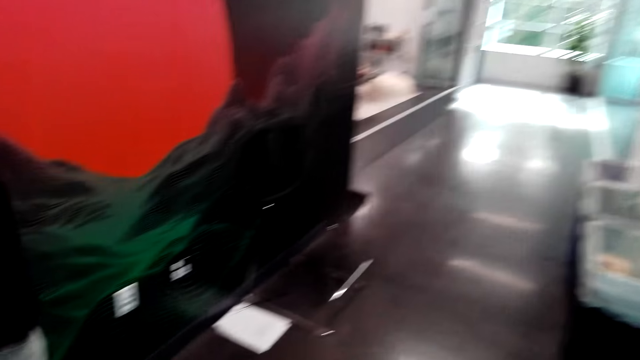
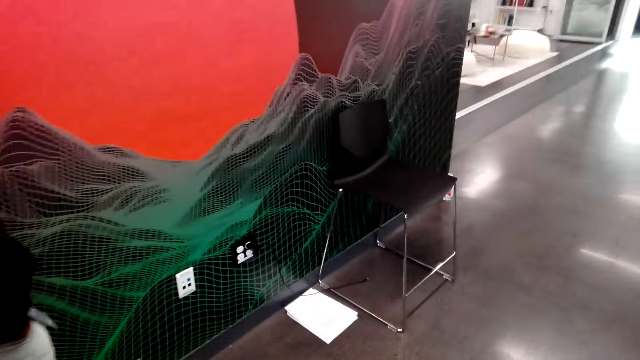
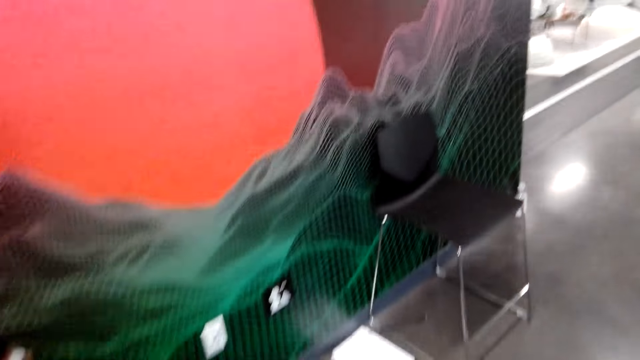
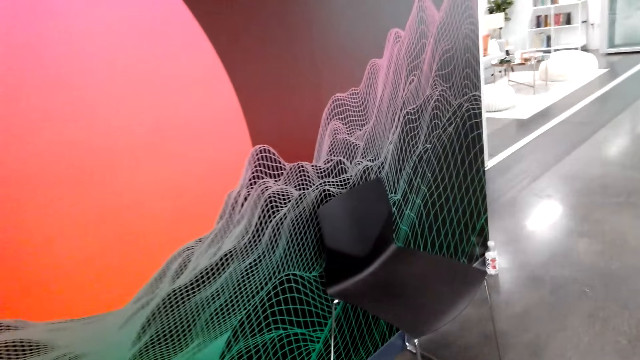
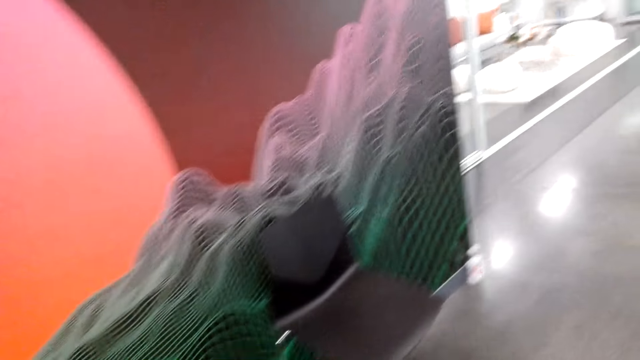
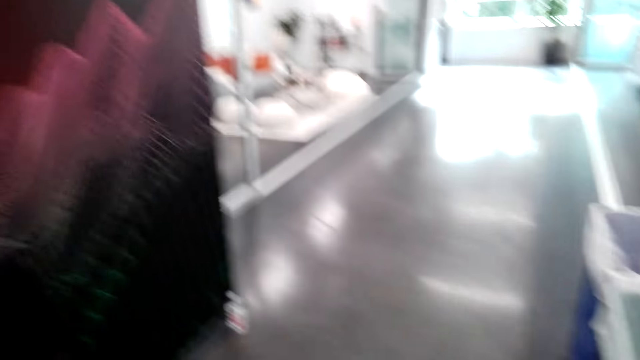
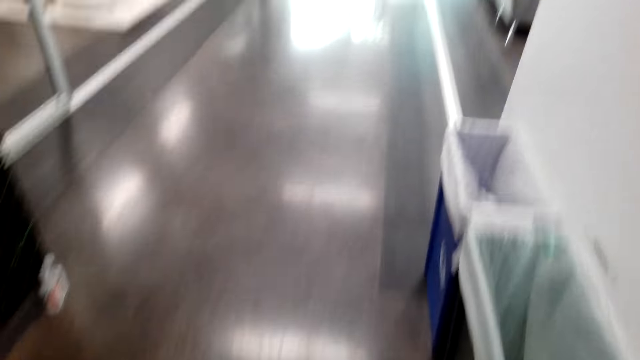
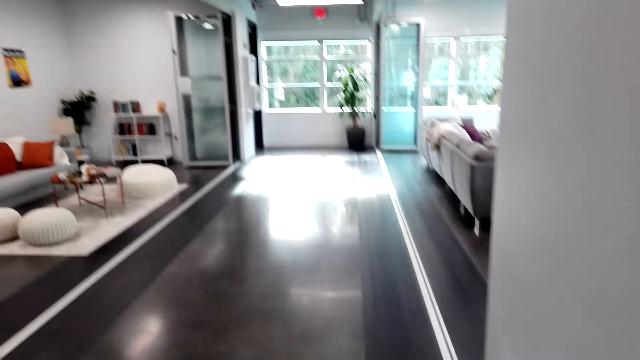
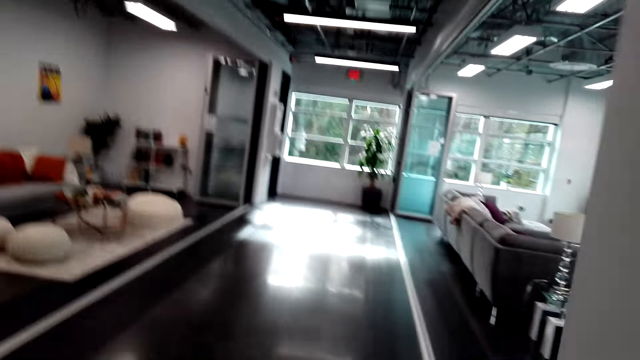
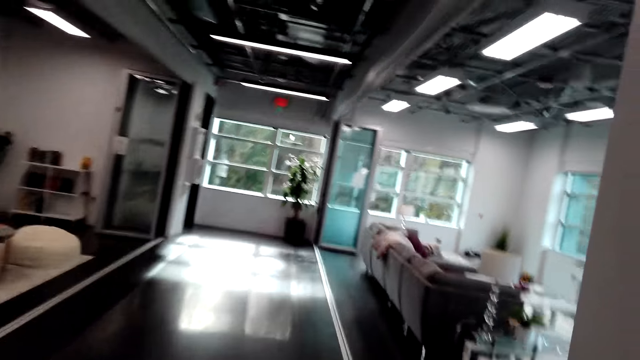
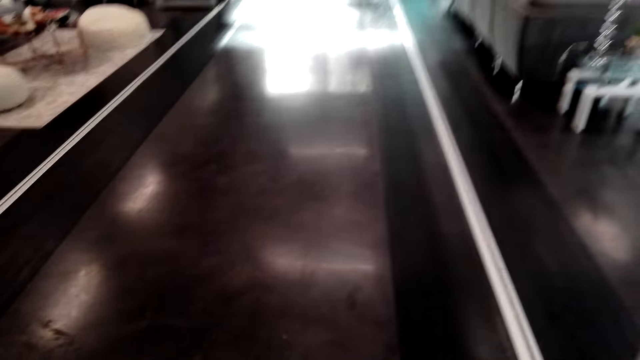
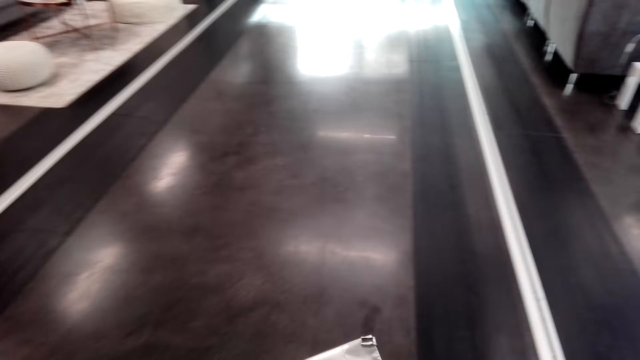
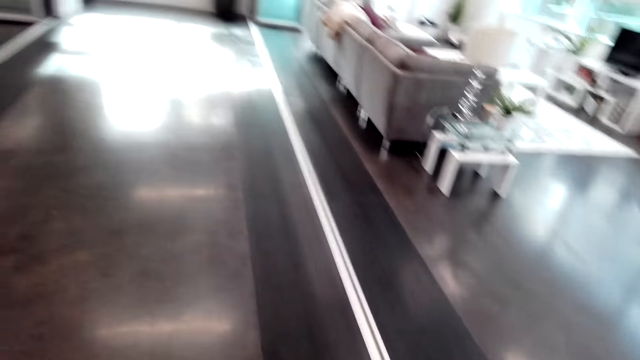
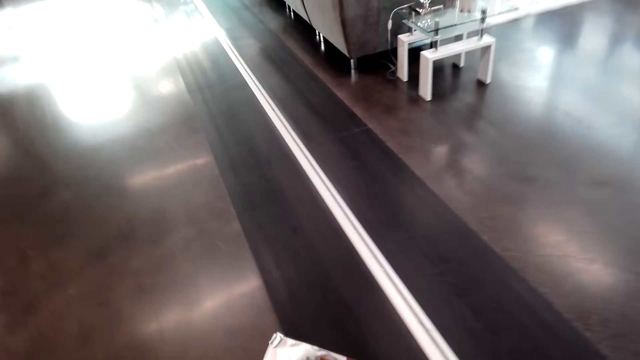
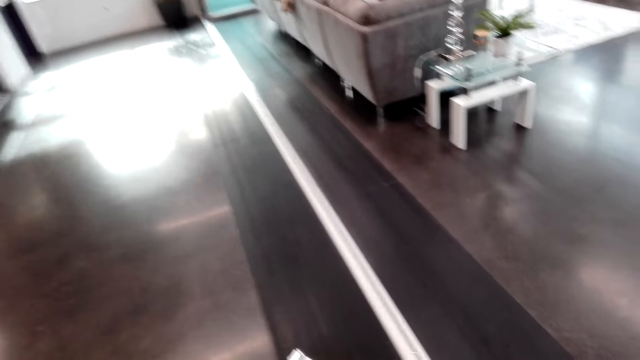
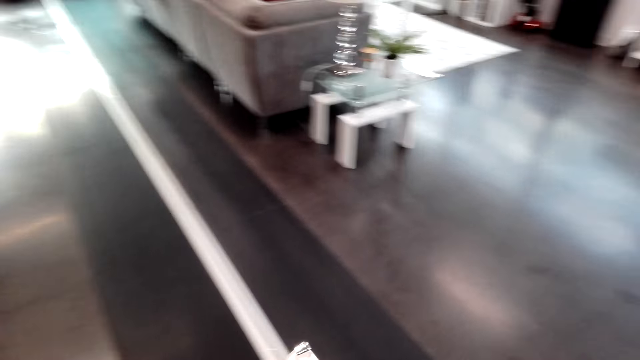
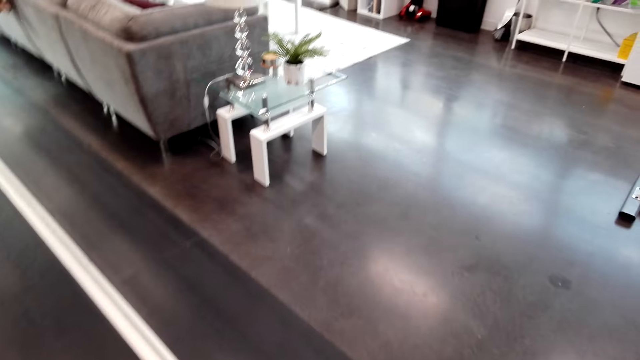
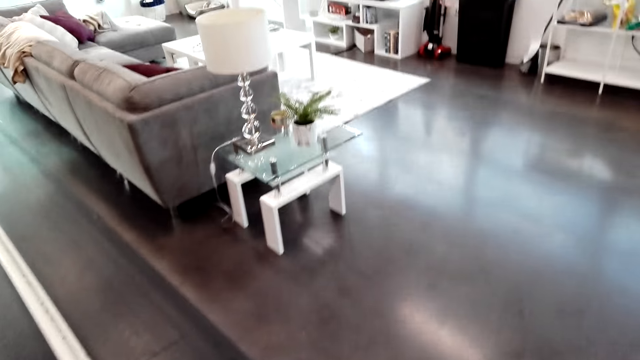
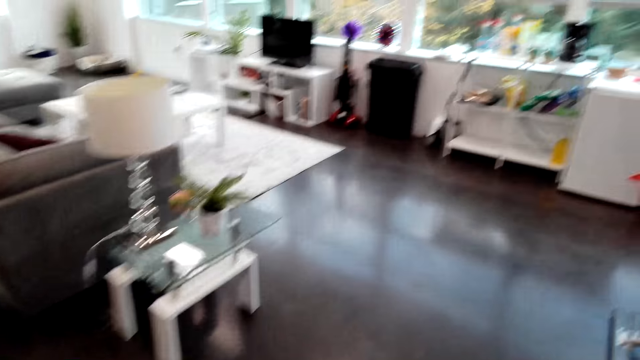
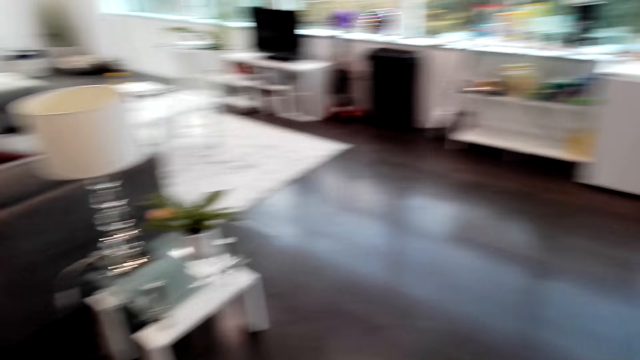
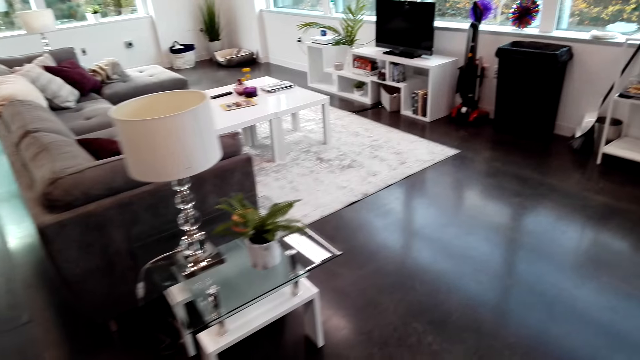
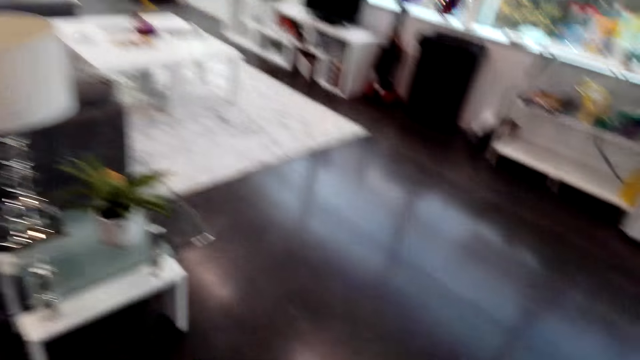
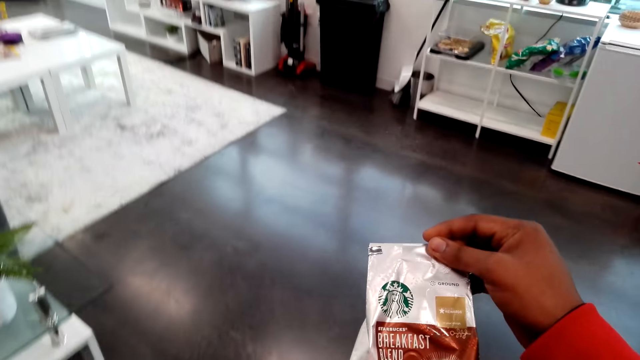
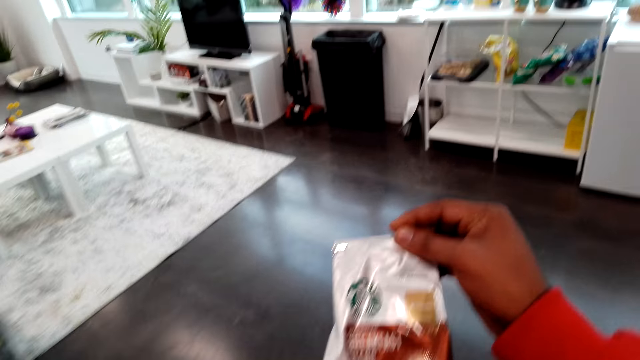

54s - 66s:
The camera wearer walks. They dialogue with a woman.

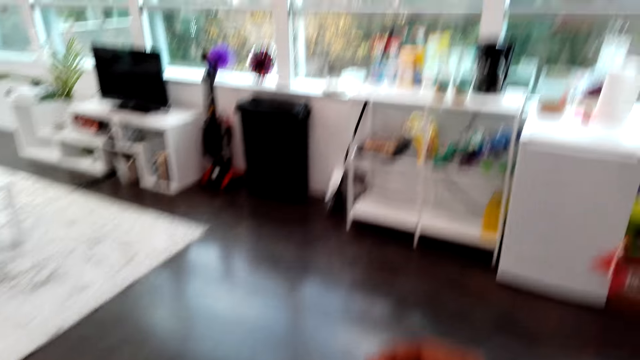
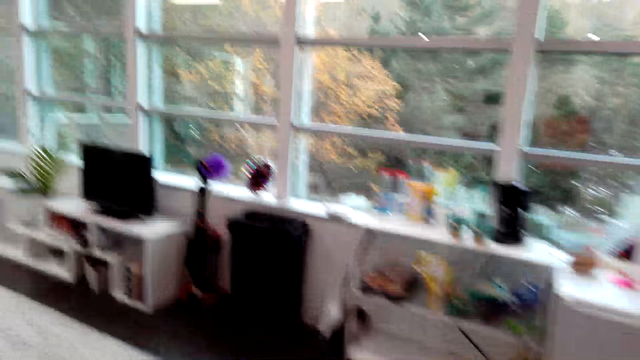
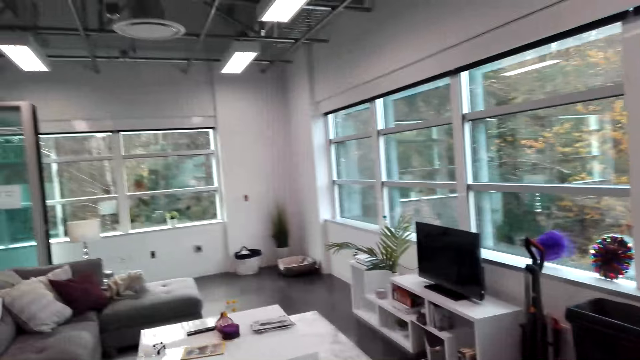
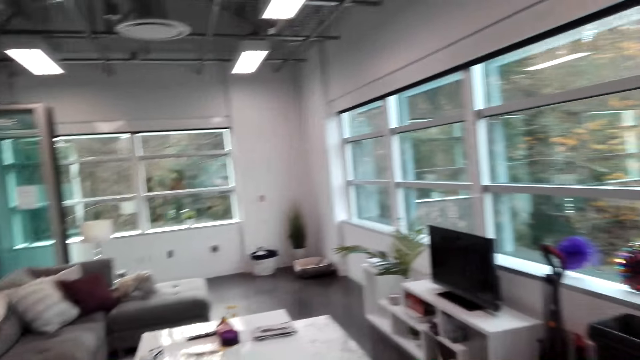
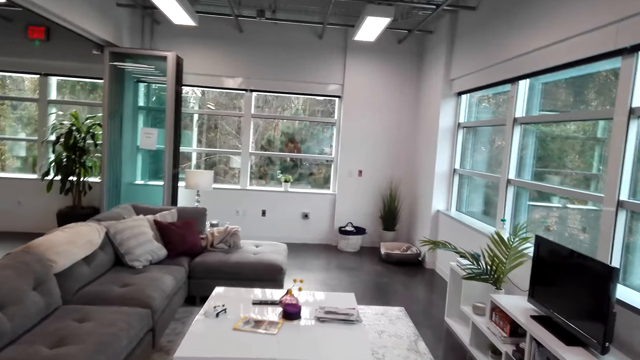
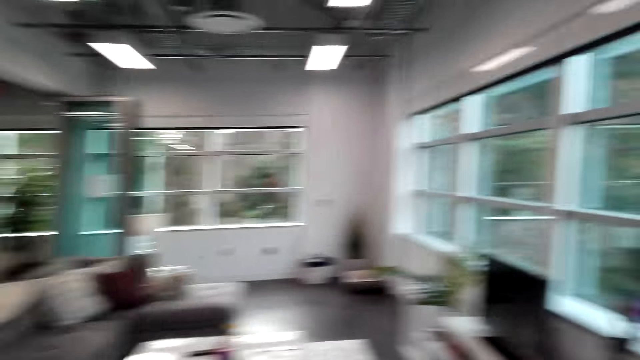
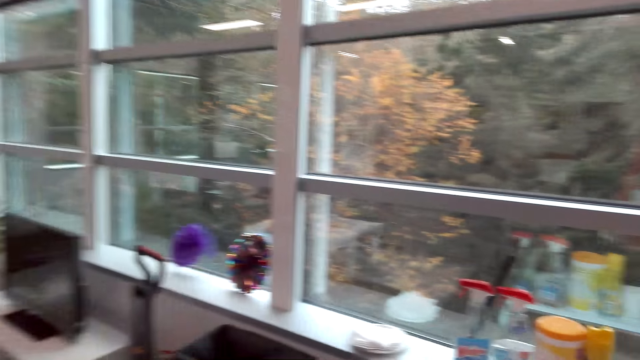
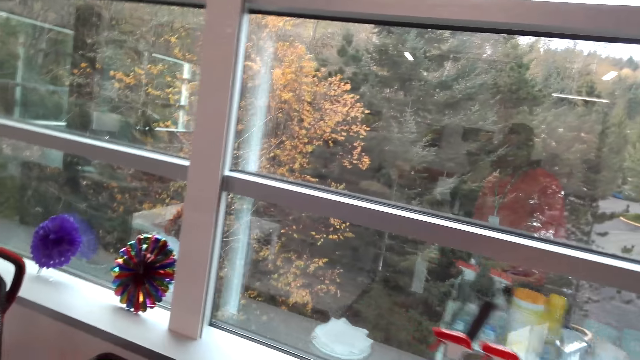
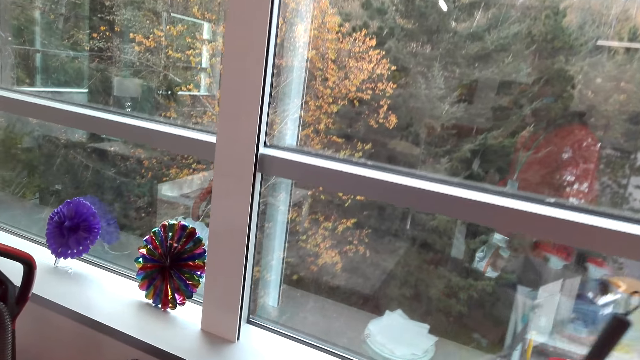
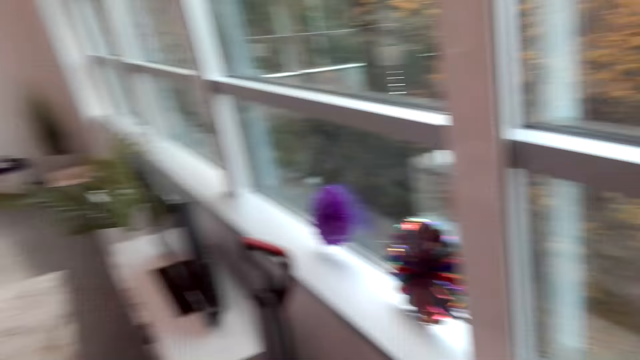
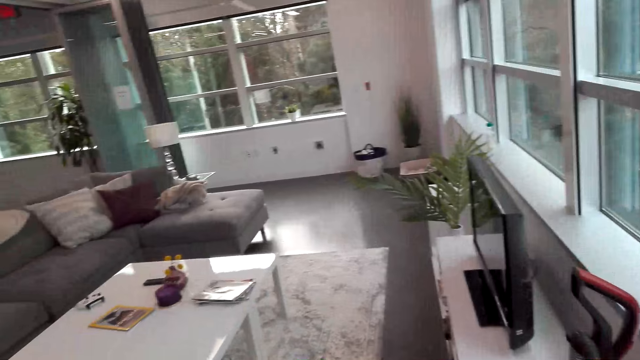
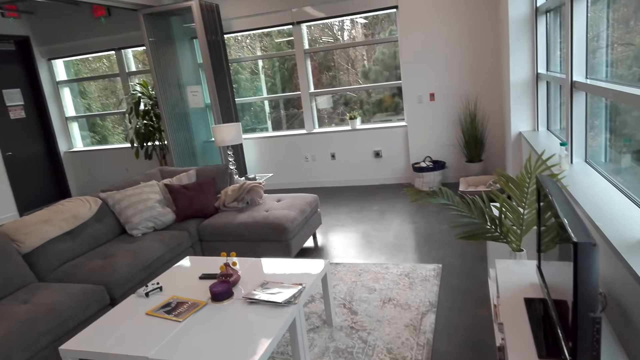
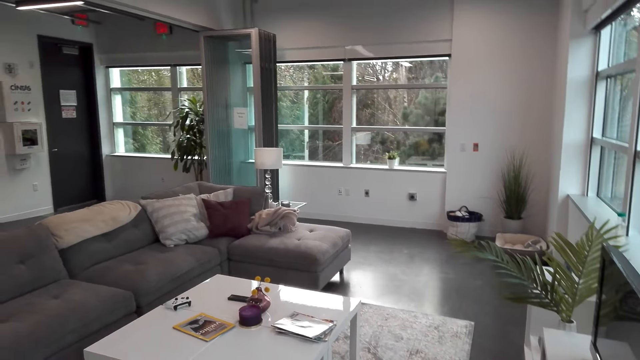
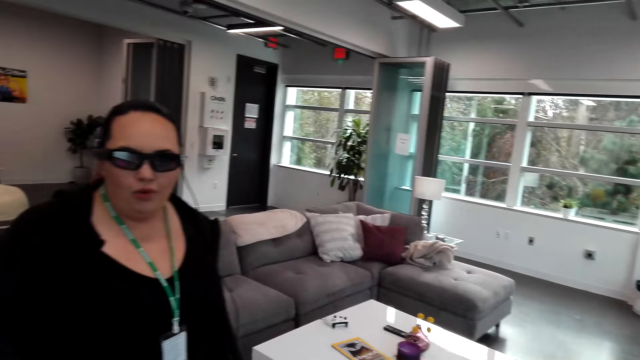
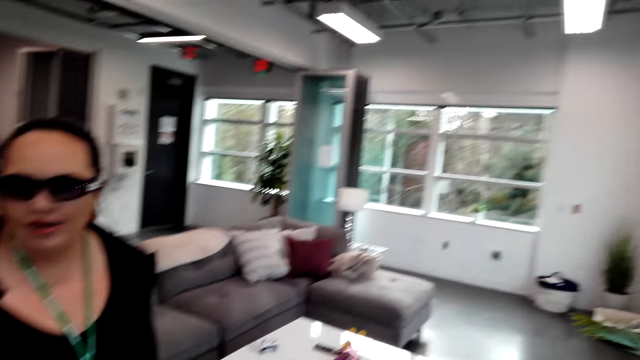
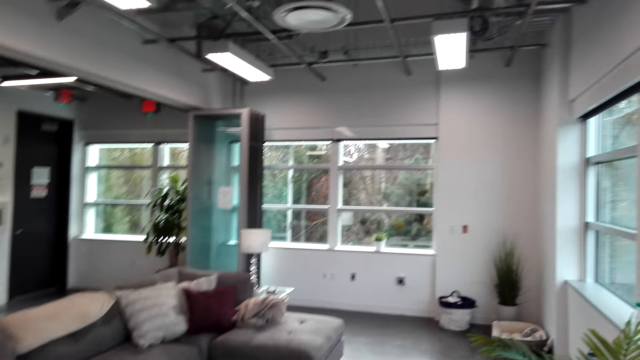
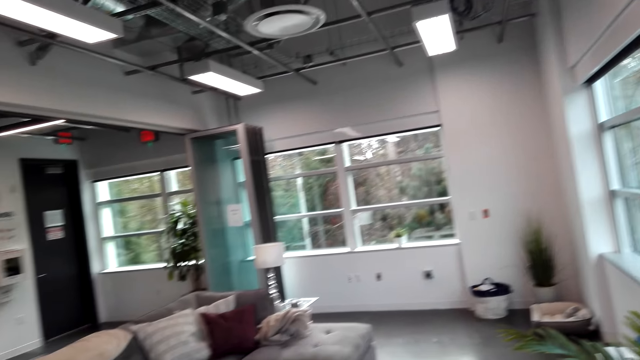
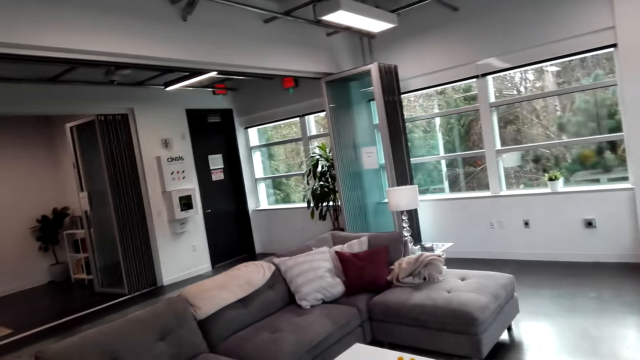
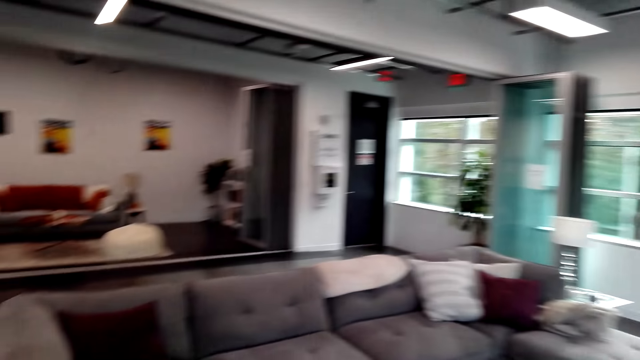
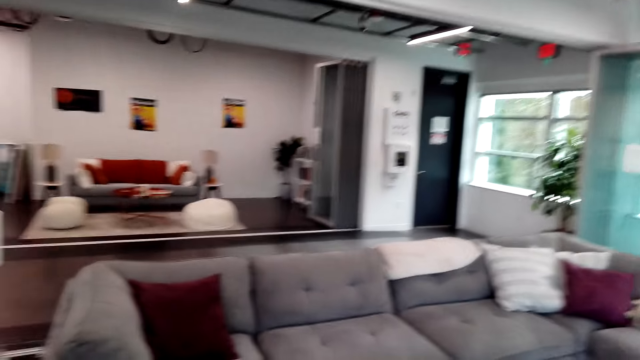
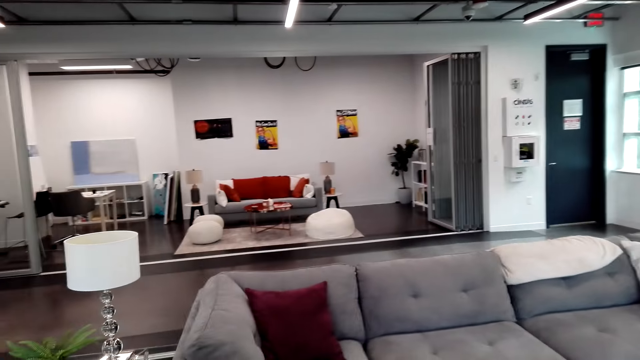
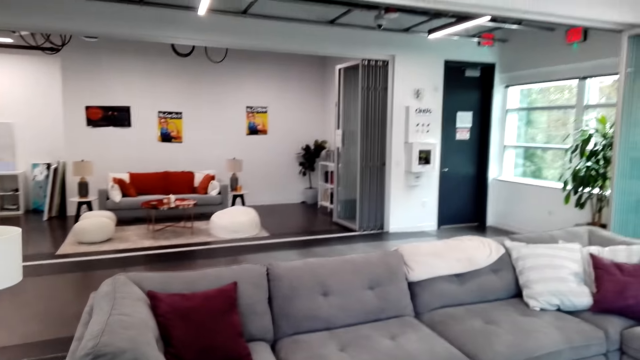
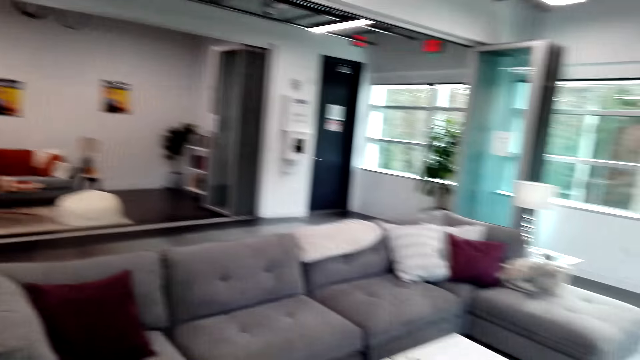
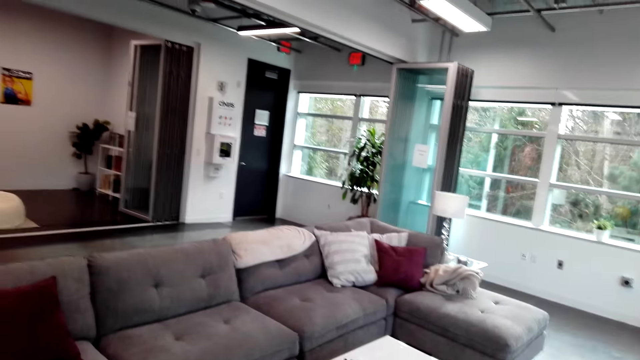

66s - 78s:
The camera wearer drops something. They dialogue with a woman.
